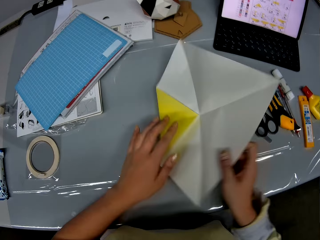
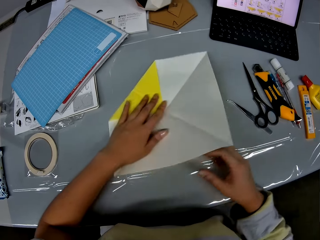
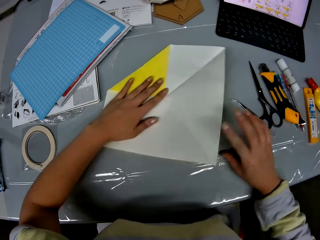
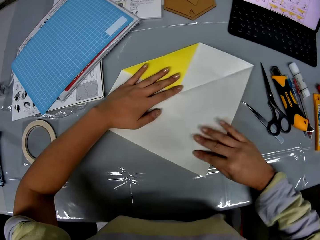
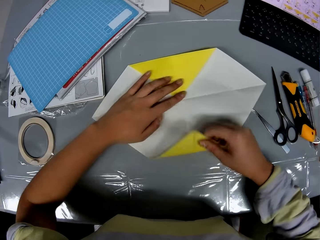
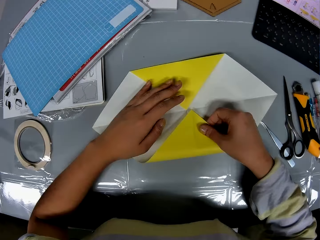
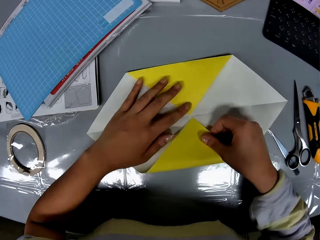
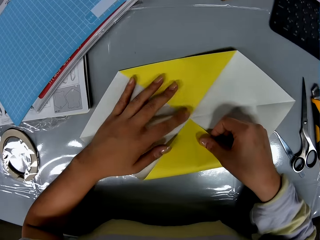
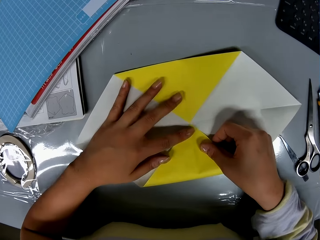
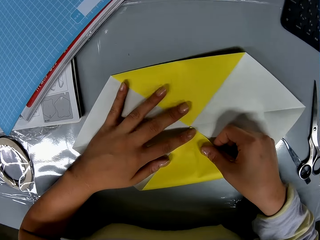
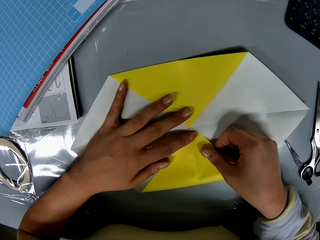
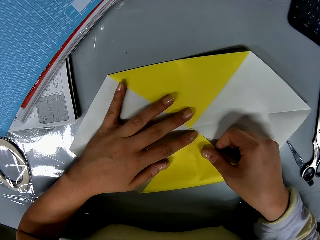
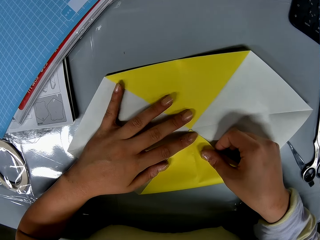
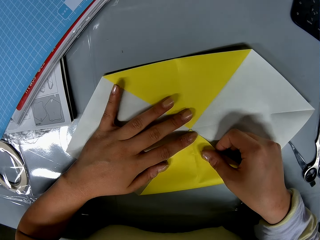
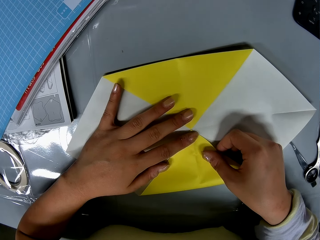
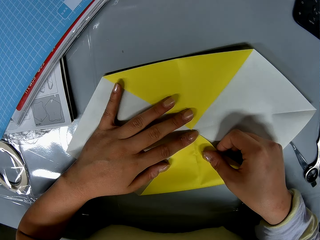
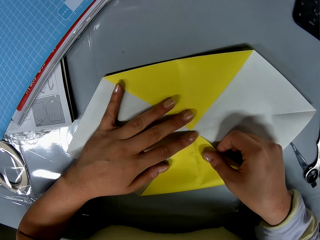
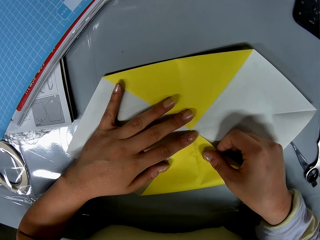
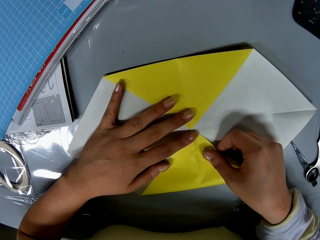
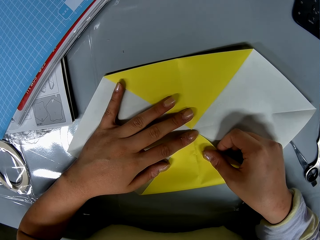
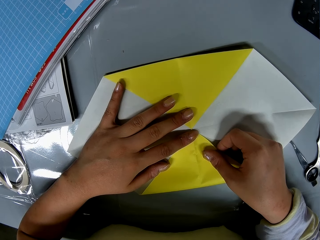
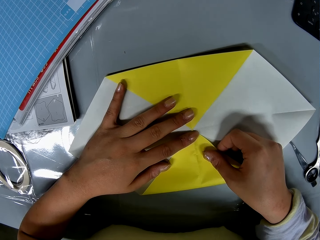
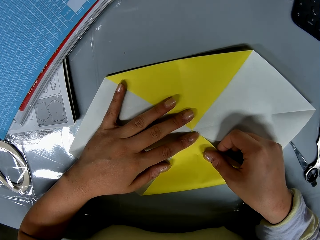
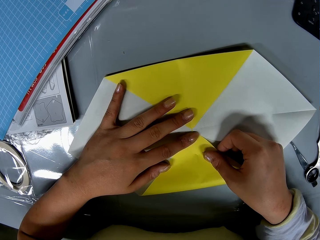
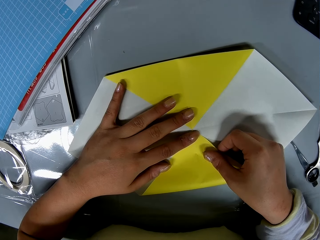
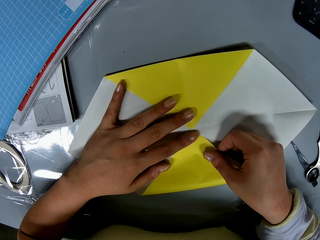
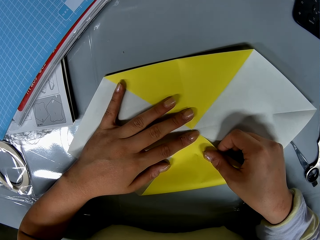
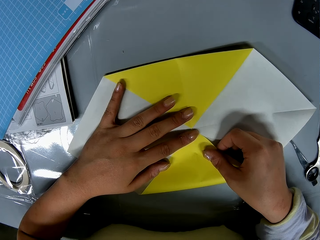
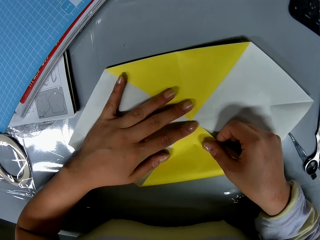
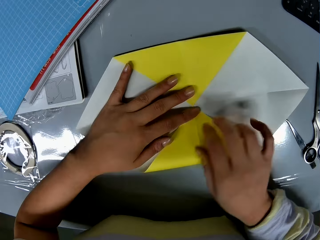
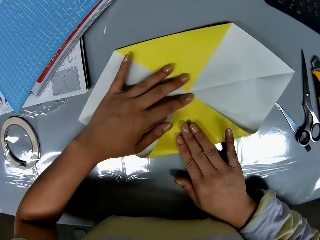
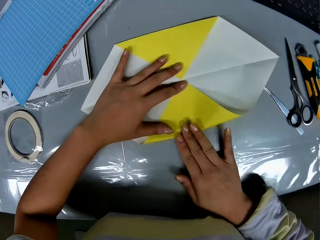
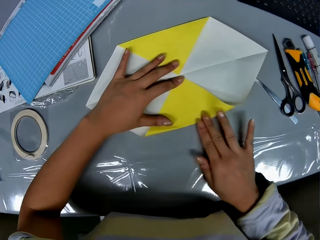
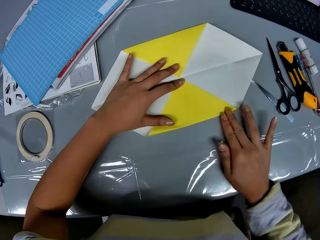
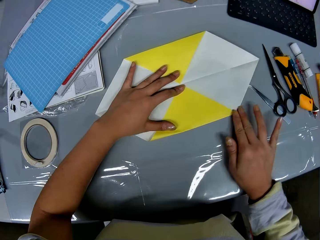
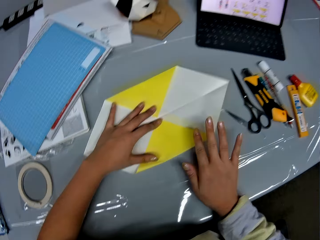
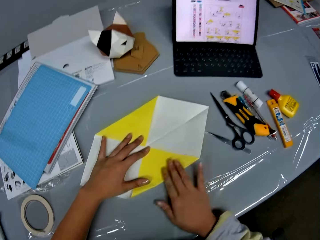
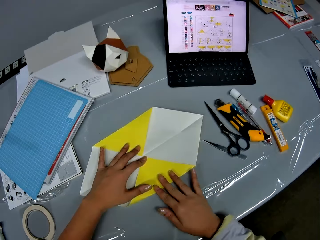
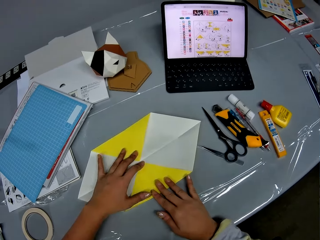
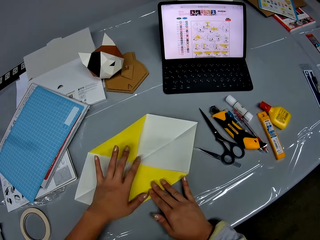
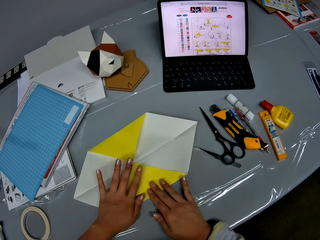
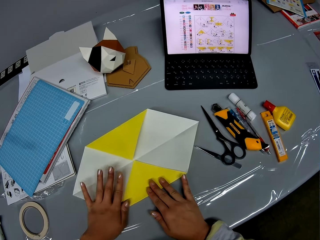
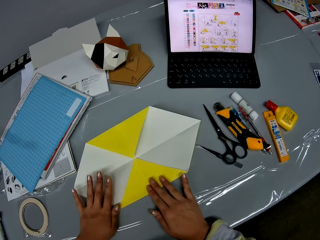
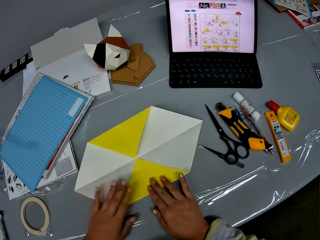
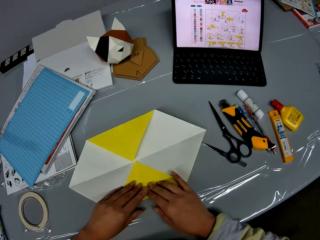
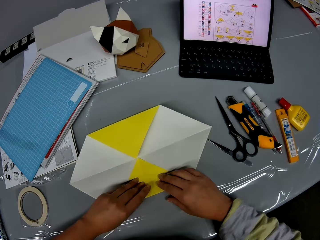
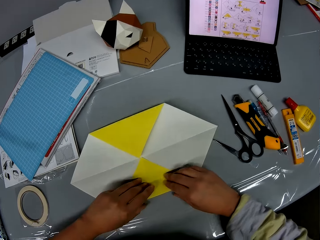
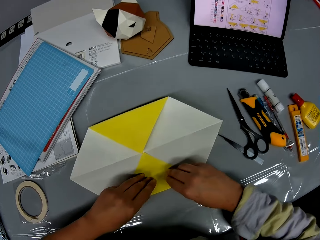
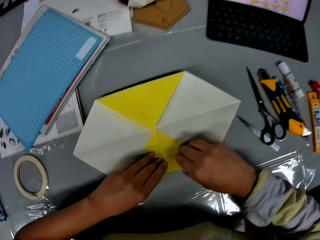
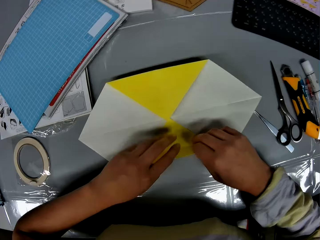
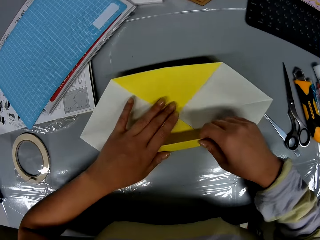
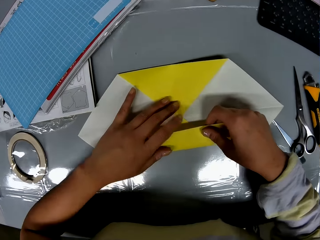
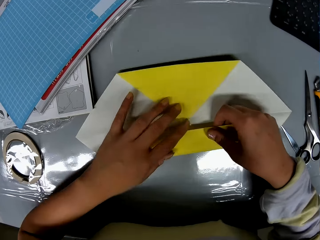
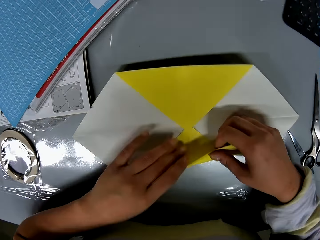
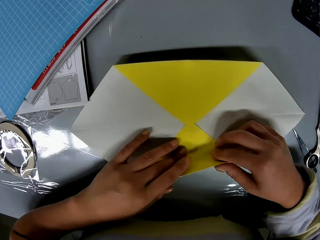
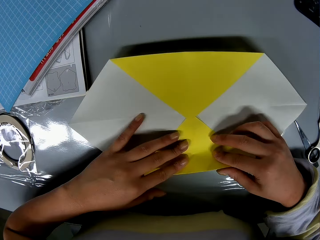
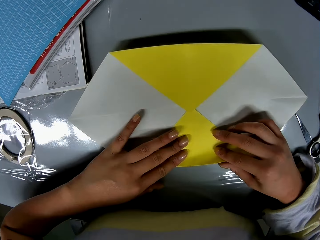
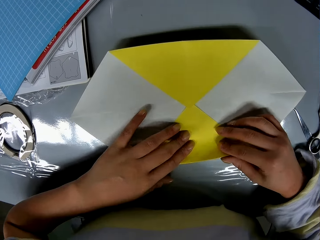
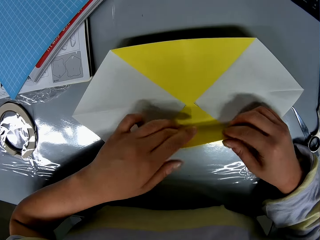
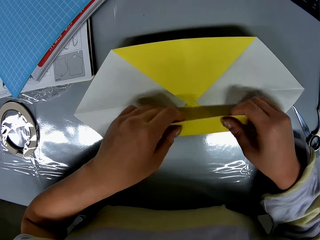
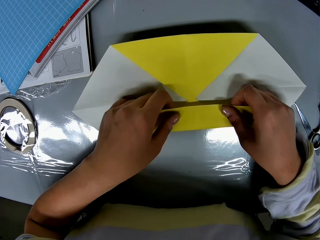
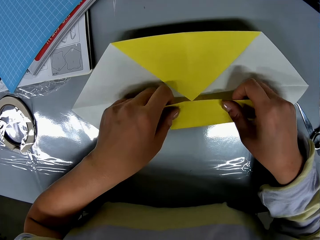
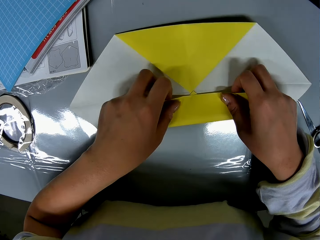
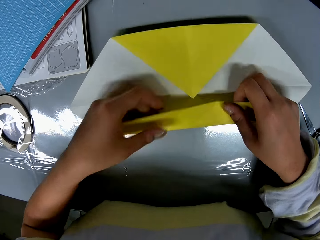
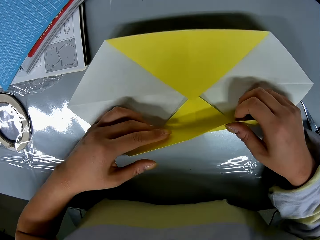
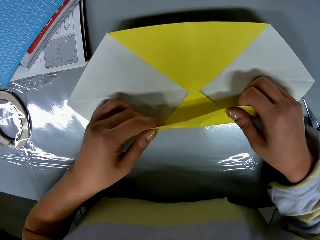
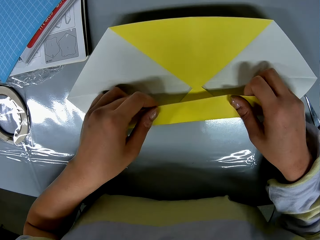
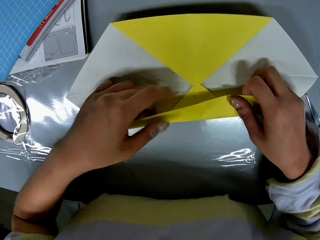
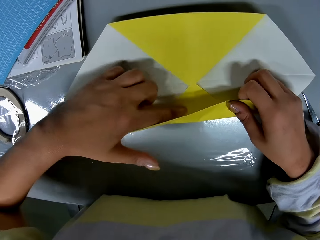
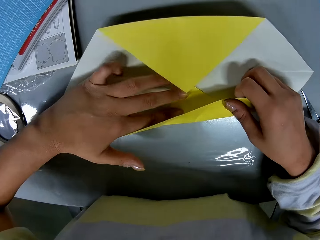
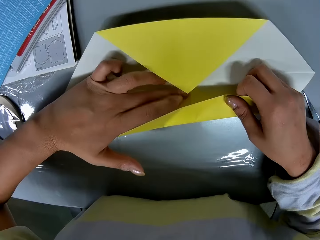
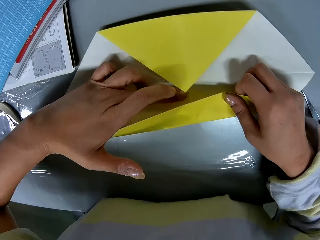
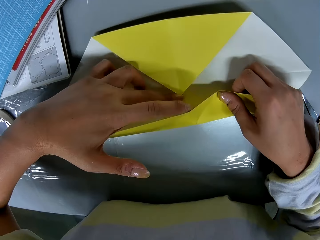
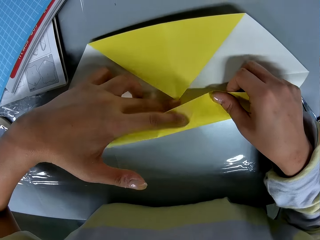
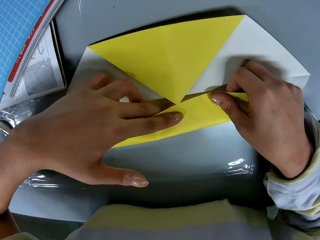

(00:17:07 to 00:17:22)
The camera wearer turns the paper. They fold the paper. They look at the manual on the laptop. They fold the paper.

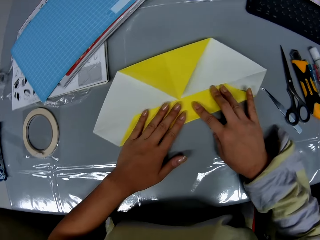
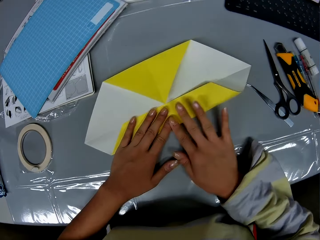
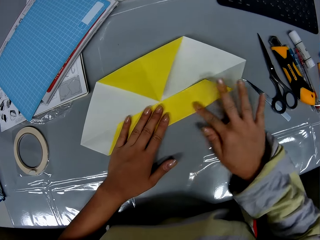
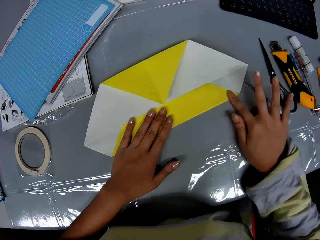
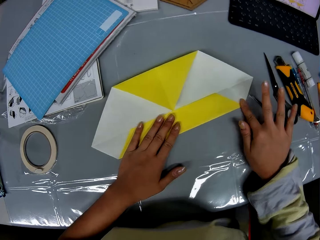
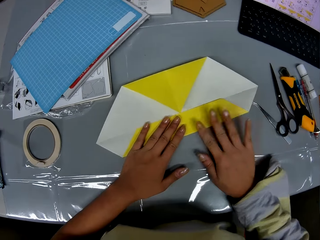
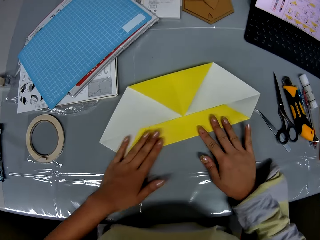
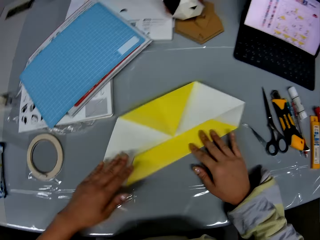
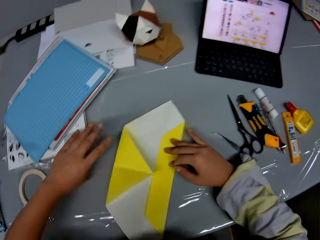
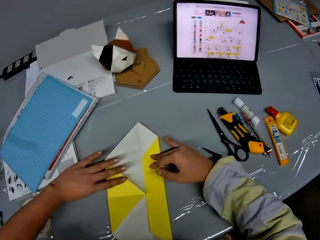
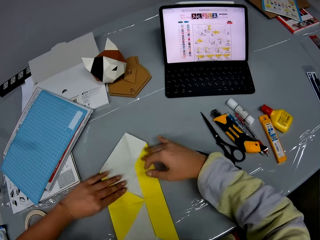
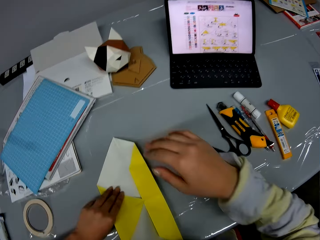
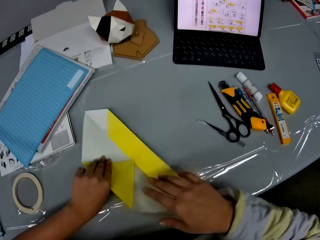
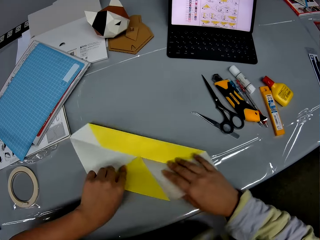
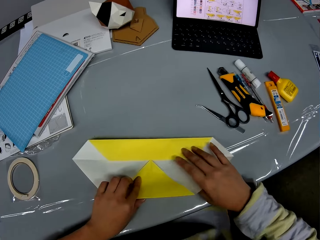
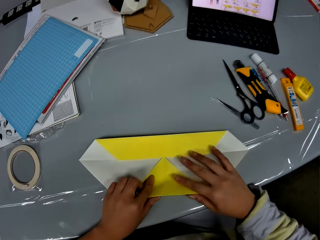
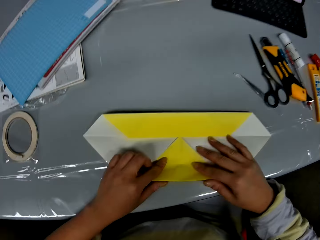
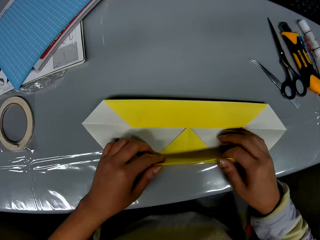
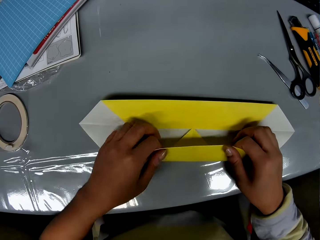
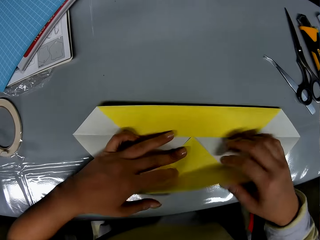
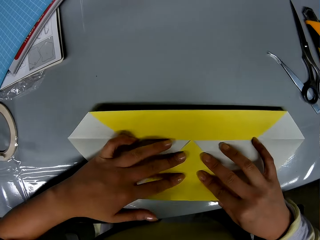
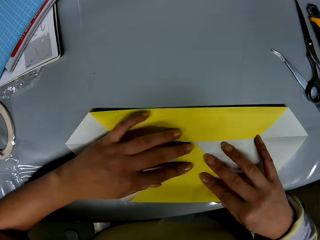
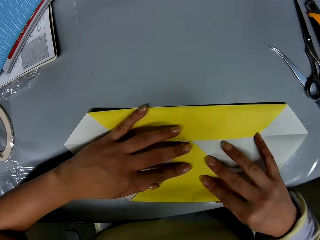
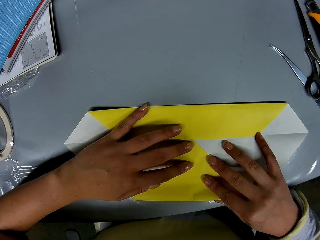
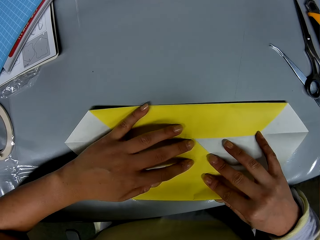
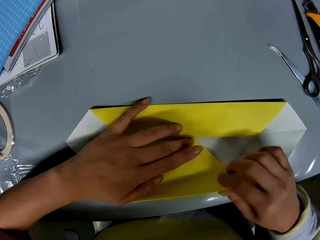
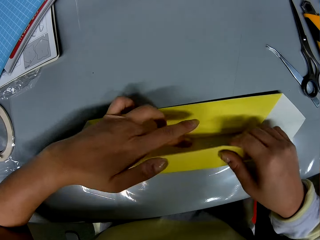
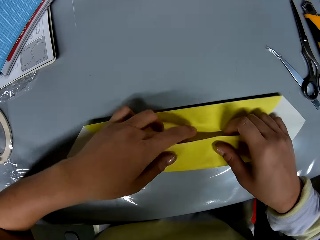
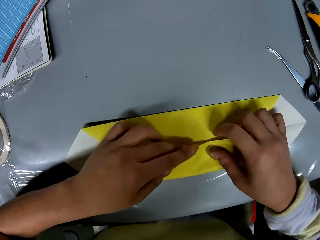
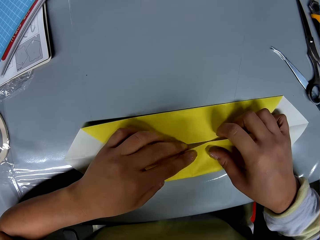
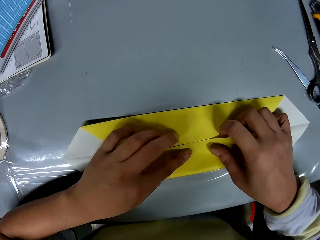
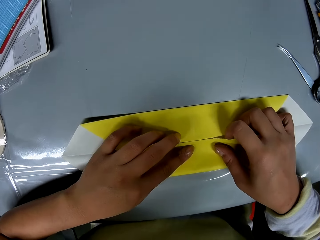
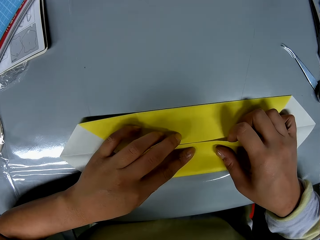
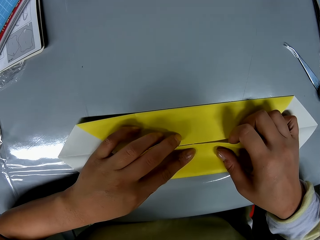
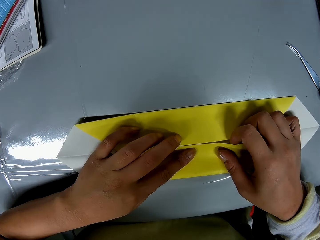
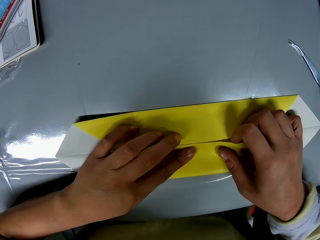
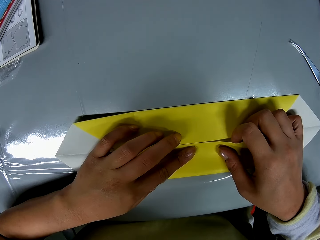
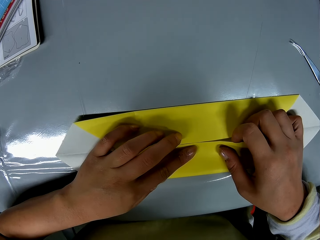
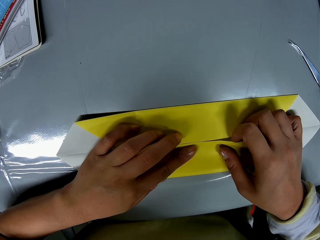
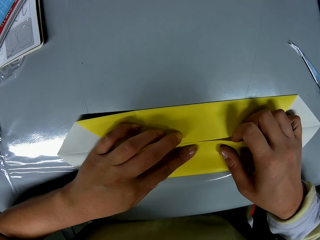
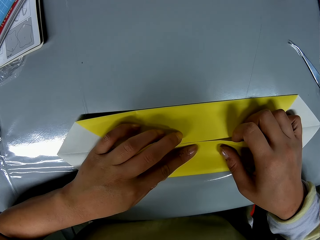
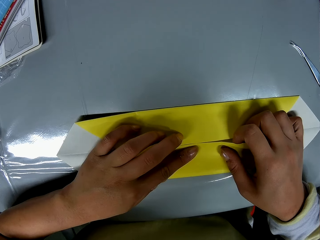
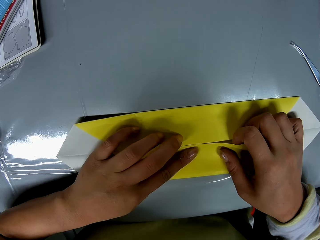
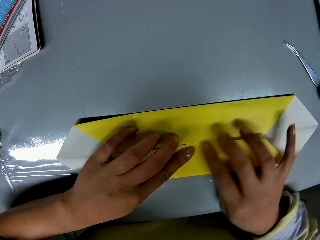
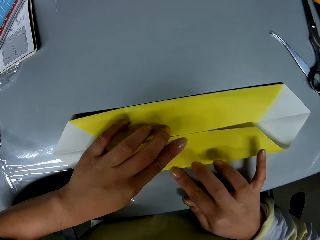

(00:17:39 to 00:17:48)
The camera wearer turns the paper. They fold the paper.
